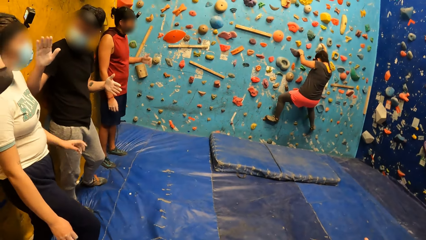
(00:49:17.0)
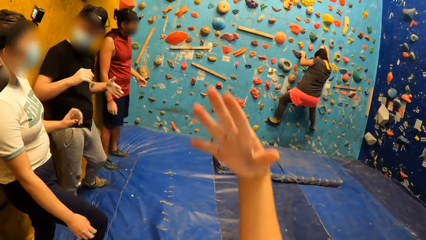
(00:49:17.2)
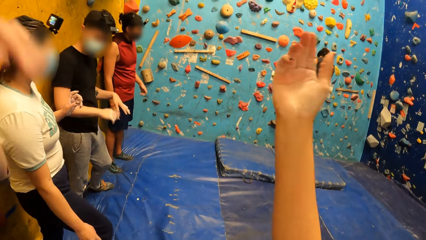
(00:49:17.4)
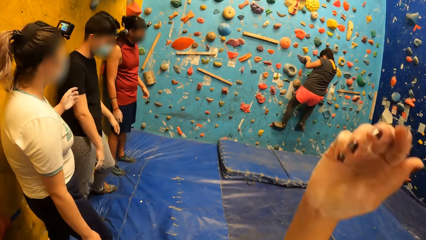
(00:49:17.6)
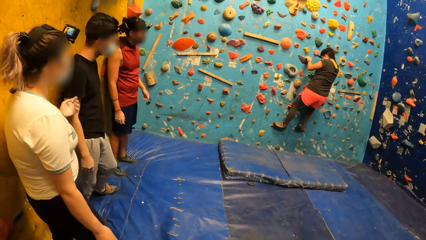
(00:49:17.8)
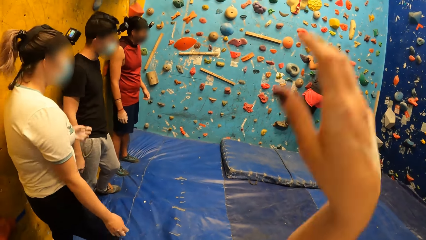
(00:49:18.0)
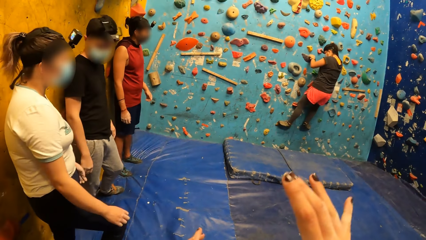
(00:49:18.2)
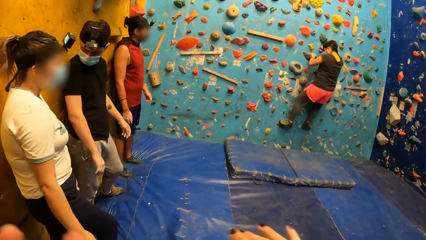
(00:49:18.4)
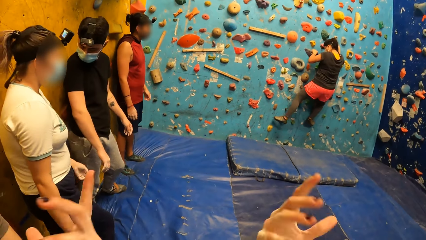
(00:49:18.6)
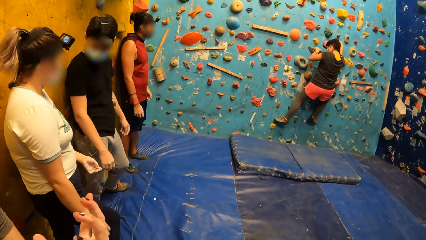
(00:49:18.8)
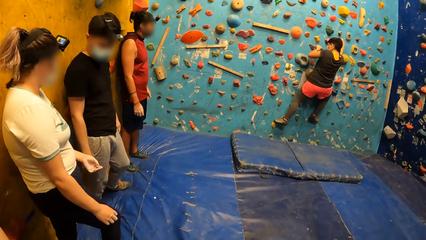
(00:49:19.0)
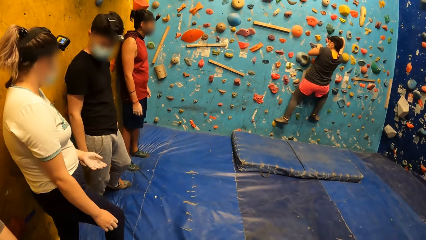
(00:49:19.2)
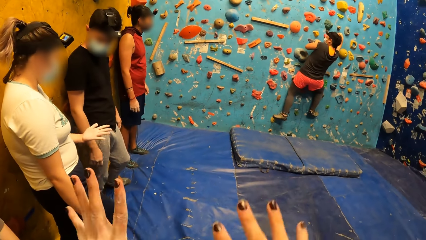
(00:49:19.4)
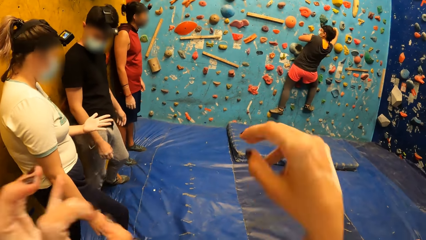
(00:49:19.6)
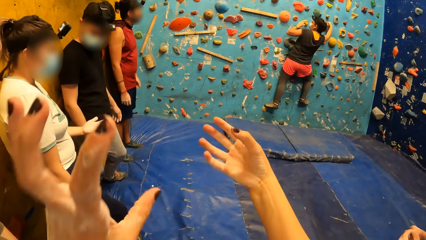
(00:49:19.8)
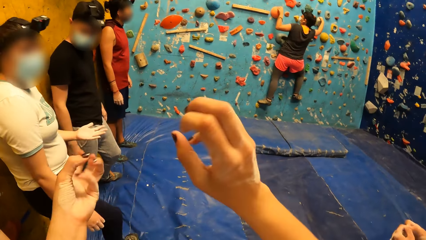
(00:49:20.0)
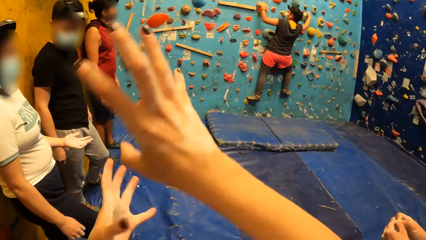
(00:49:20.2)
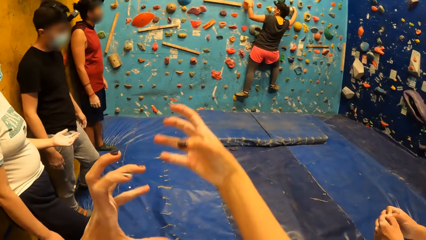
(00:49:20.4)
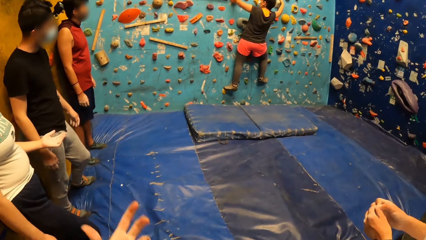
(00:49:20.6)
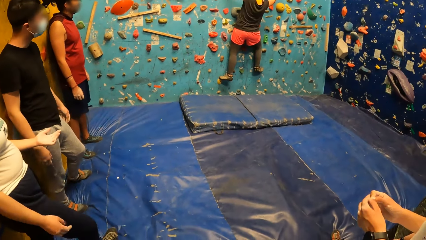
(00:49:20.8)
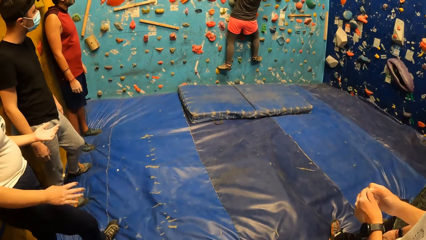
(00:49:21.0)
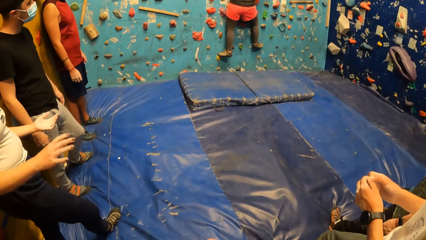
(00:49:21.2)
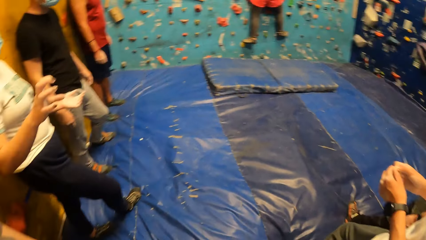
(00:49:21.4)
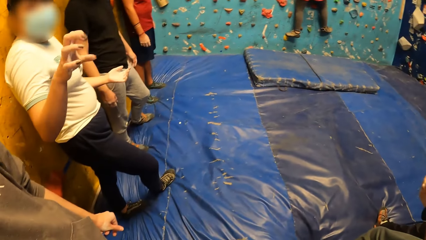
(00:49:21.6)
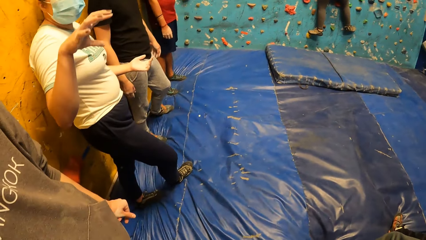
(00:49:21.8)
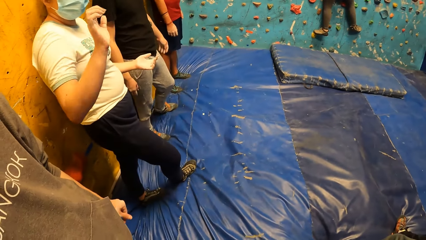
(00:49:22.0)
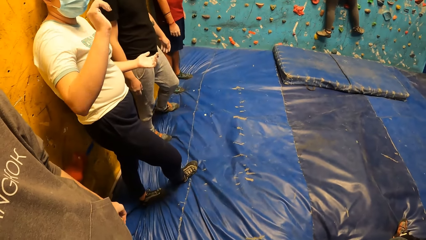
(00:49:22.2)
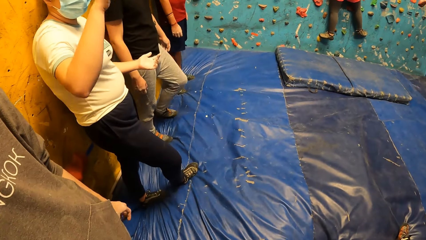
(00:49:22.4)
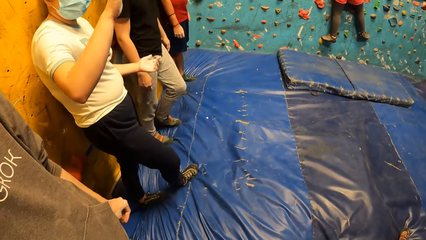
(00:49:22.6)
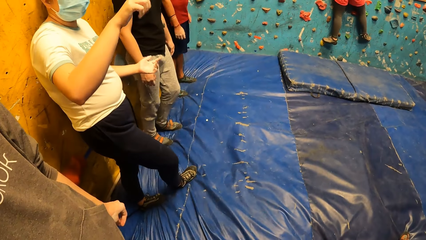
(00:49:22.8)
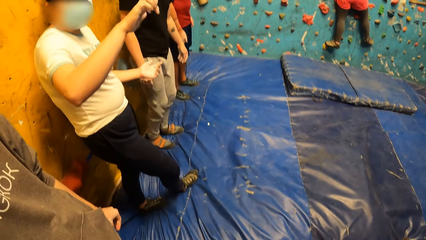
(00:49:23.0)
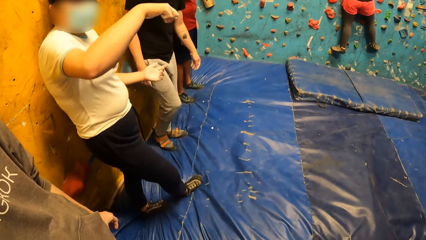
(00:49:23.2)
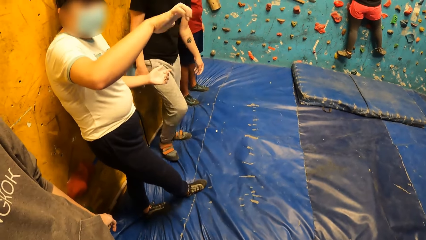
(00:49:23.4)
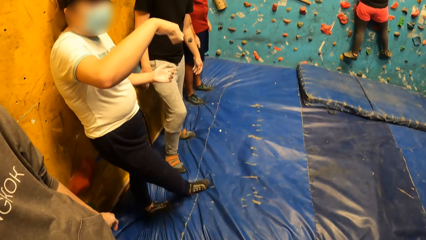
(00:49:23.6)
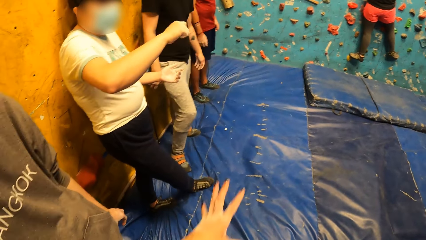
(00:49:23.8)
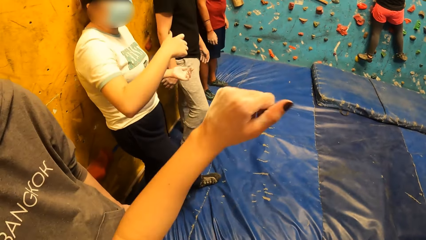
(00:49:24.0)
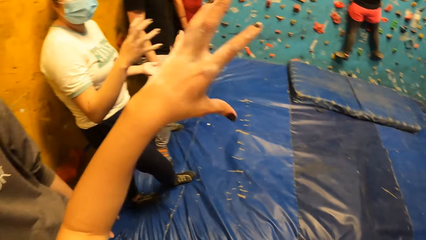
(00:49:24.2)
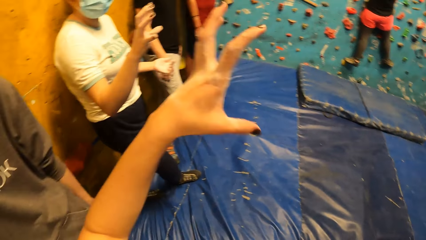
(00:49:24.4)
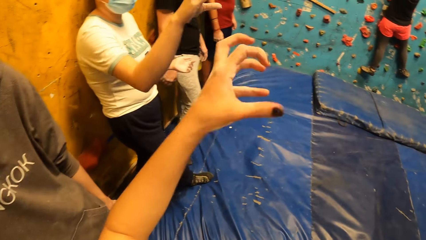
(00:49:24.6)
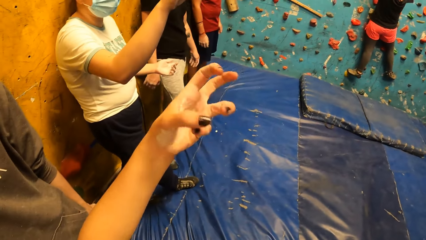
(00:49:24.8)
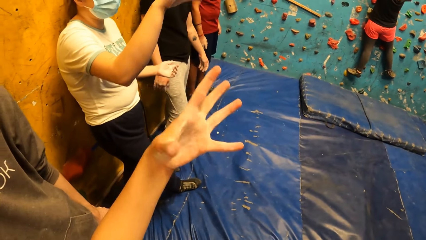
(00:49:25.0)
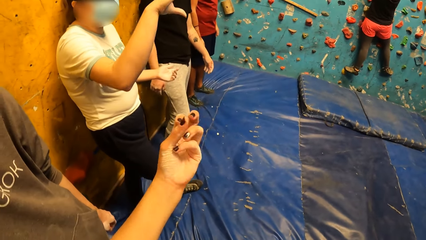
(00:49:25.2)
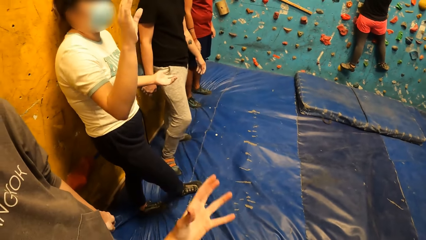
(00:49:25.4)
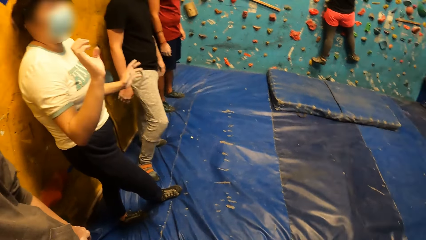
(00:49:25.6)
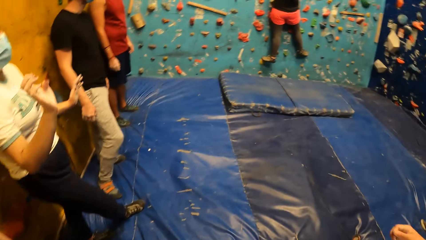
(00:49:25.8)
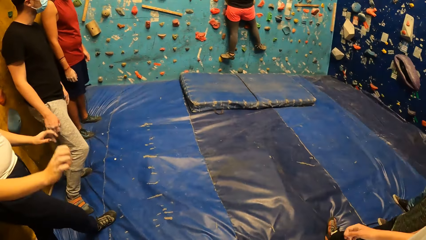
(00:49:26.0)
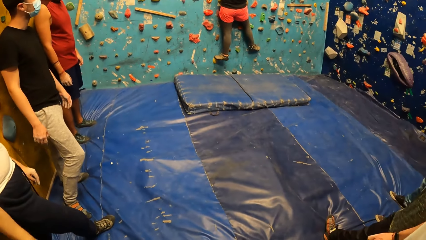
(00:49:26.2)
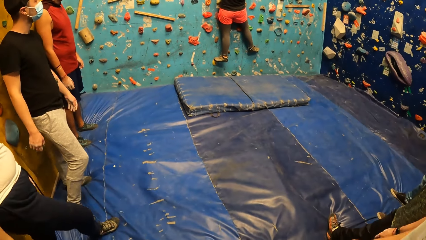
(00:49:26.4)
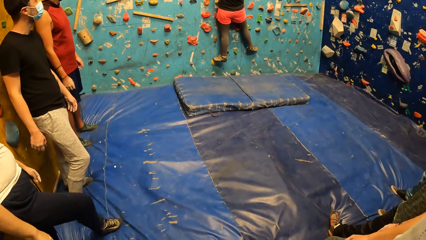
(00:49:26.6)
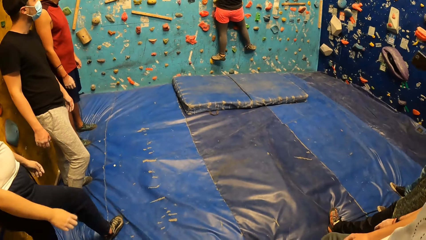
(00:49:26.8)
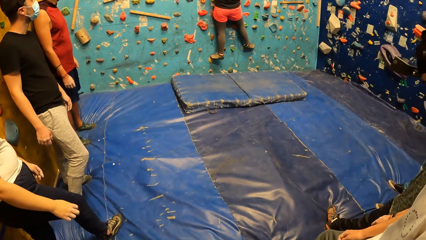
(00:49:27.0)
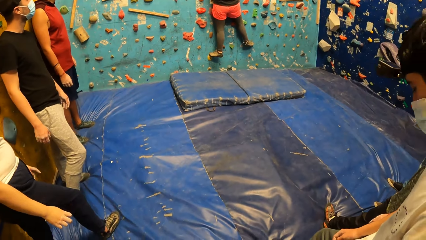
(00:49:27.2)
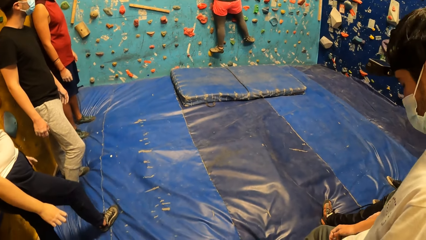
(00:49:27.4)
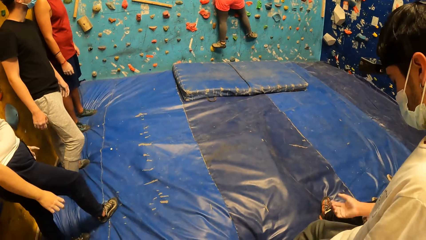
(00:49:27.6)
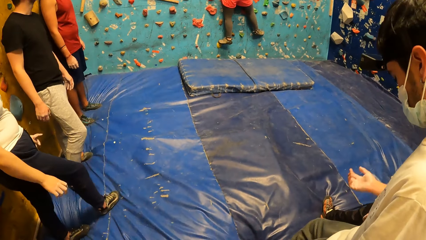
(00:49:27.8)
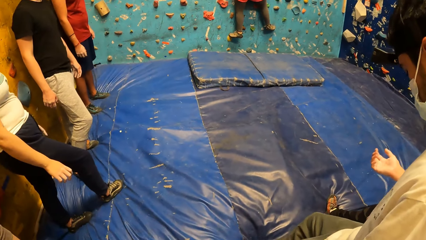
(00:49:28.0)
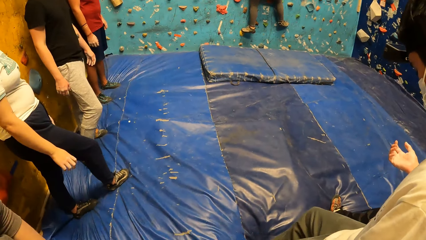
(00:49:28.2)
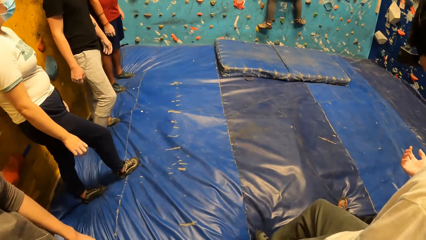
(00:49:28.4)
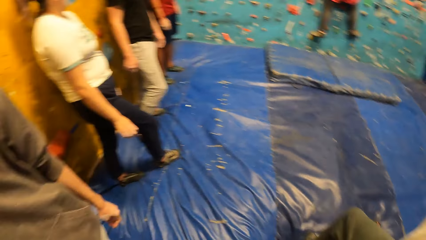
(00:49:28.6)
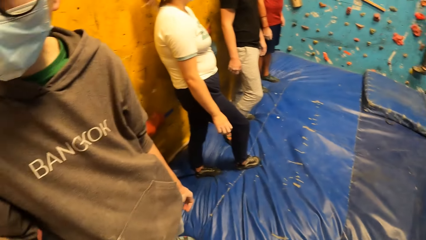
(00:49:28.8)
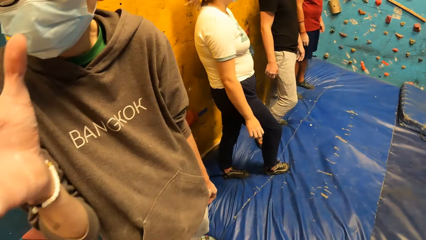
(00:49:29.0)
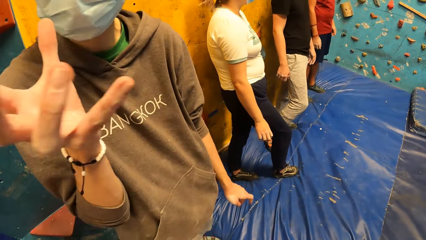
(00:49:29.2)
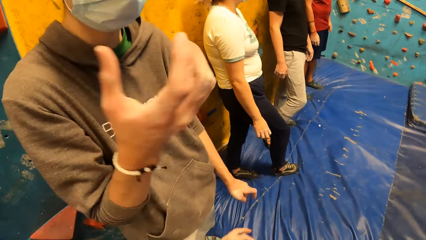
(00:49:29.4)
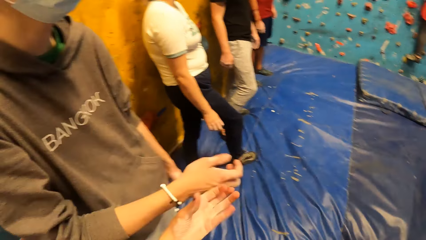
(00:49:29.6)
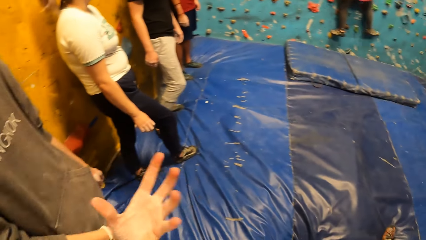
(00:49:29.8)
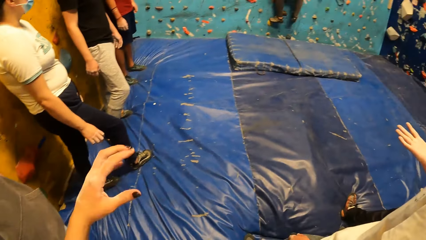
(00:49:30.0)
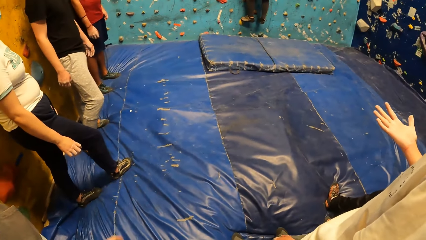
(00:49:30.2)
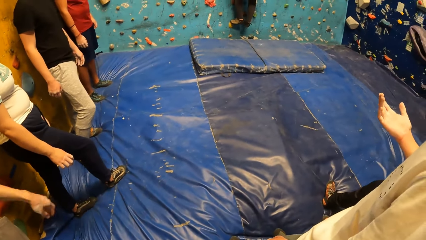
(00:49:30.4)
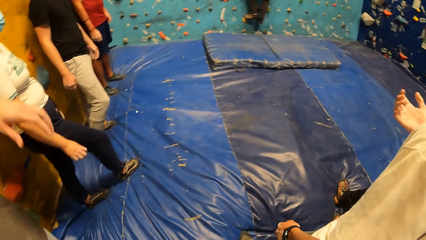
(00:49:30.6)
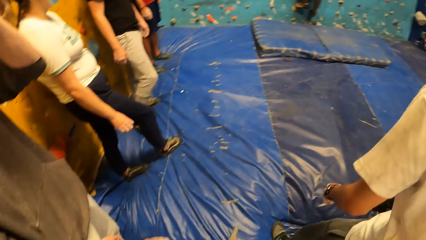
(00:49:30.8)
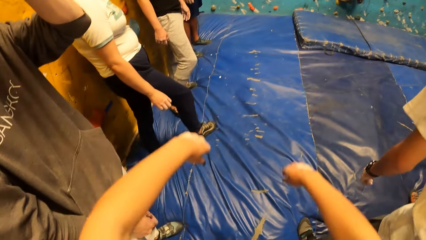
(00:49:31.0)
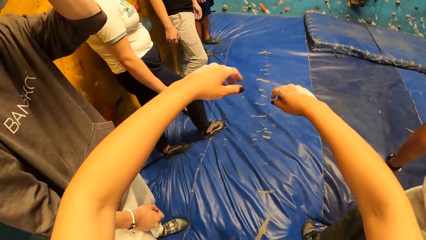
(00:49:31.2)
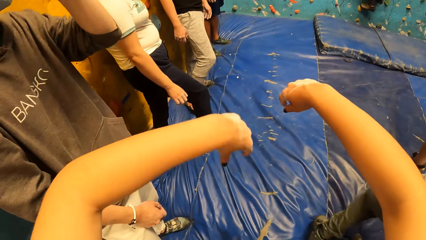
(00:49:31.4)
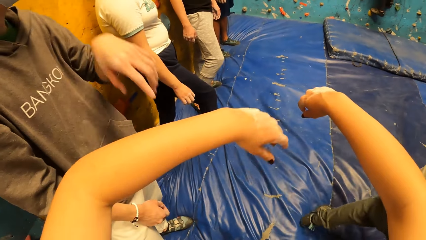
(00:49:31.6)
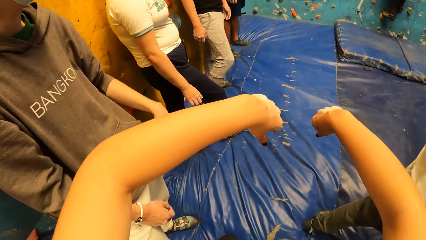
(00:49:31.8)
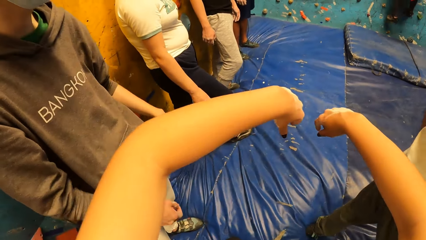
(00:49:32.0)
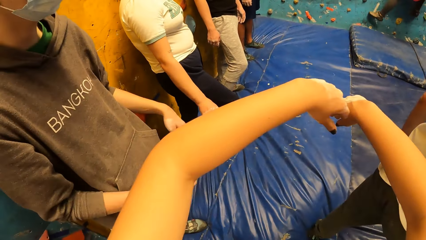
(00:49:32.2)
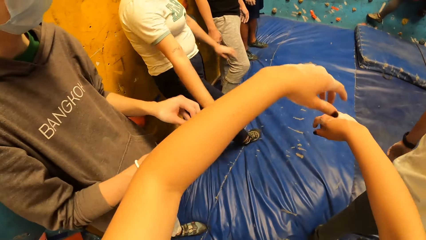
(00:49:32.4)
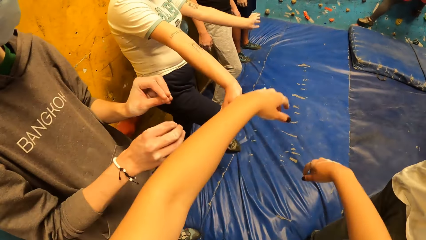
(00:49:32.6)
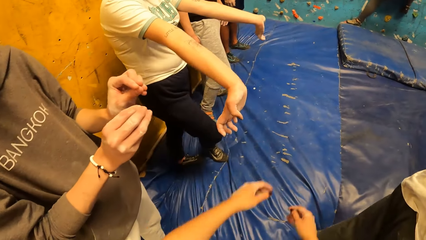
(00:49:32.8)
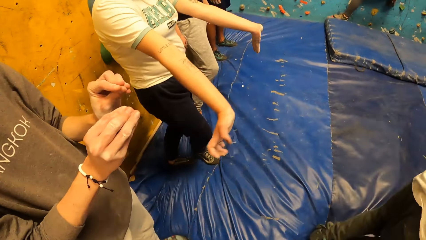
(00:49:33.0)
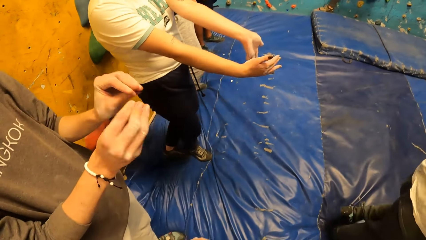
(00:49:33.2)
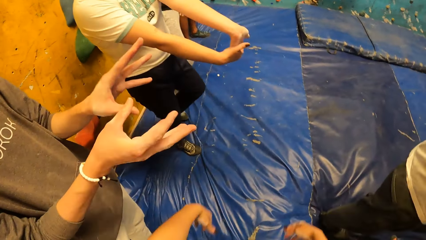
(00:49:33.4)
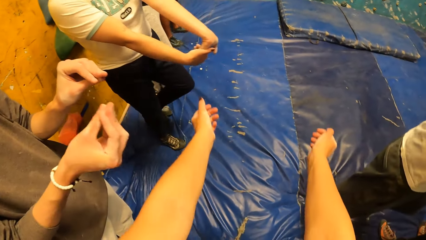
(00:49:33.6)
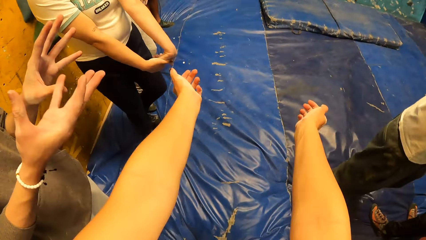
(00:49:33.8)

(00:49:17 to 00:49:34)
The camera wearer interacts with the woman. They do something with a hand. A female does a hand movement. The camera wearer does a hand movement. A male does a hand movement. The camera wearer does a hand movement. The man interacts with the camera wearer. The female does a hand movement.
